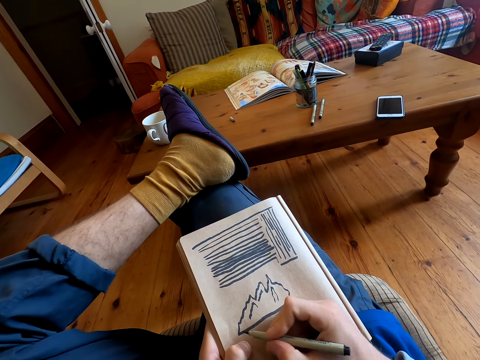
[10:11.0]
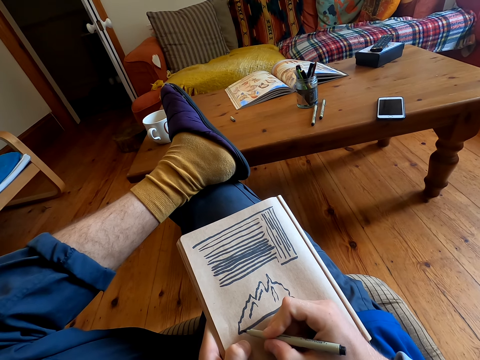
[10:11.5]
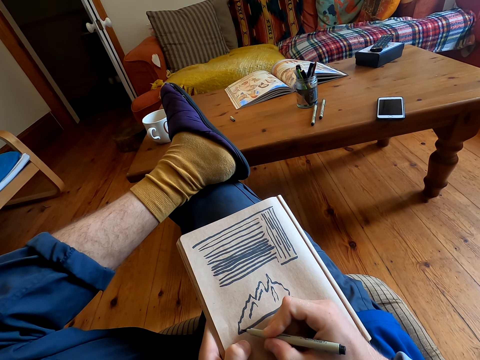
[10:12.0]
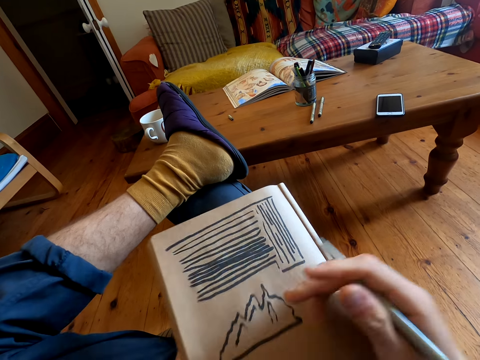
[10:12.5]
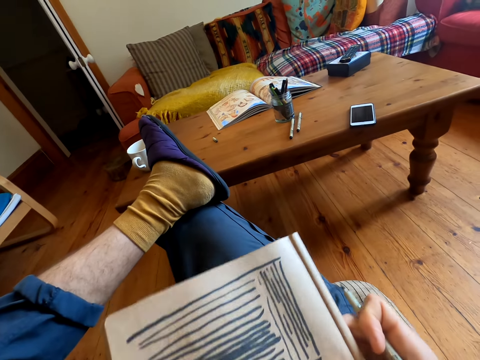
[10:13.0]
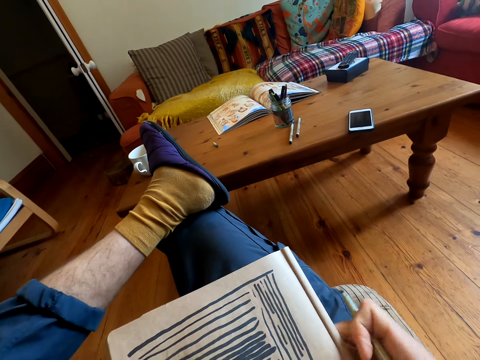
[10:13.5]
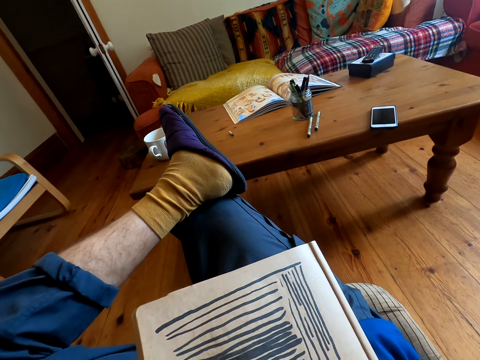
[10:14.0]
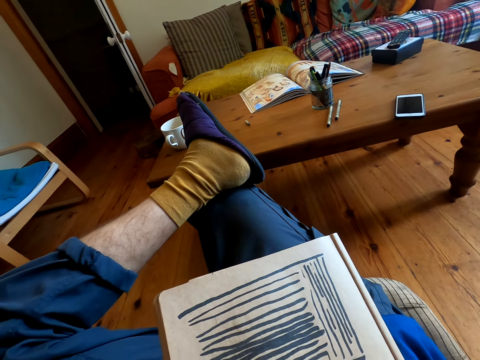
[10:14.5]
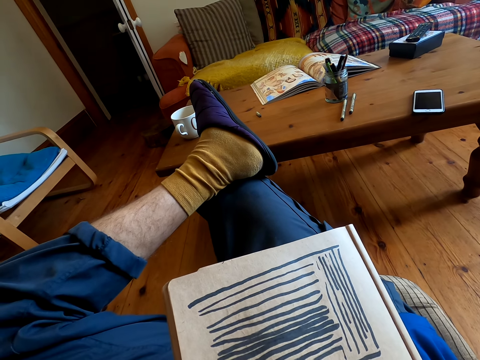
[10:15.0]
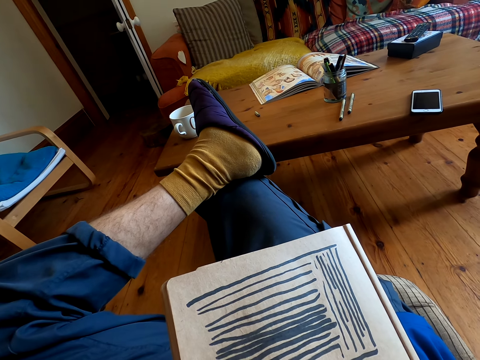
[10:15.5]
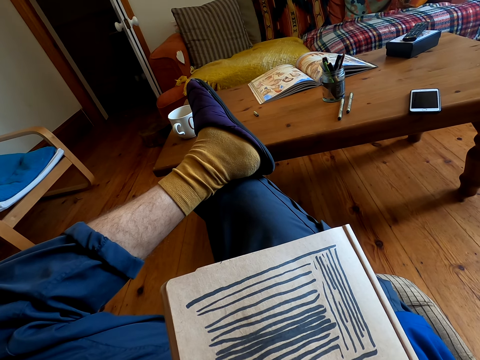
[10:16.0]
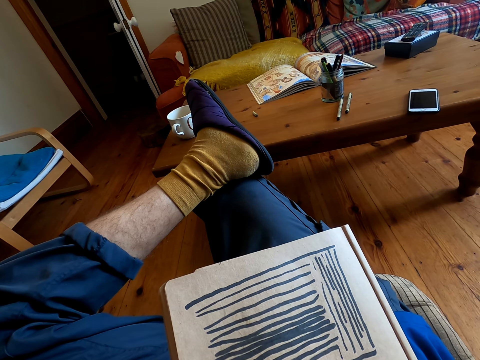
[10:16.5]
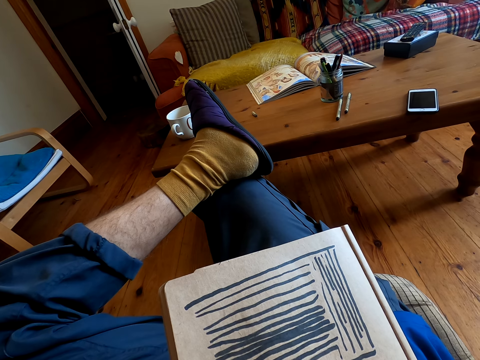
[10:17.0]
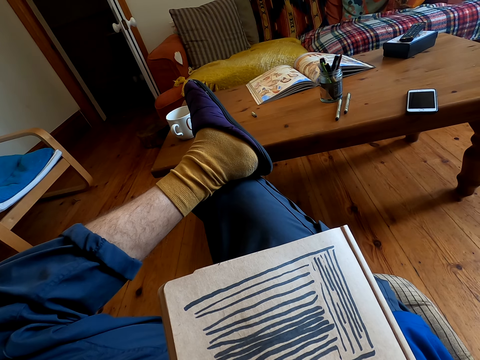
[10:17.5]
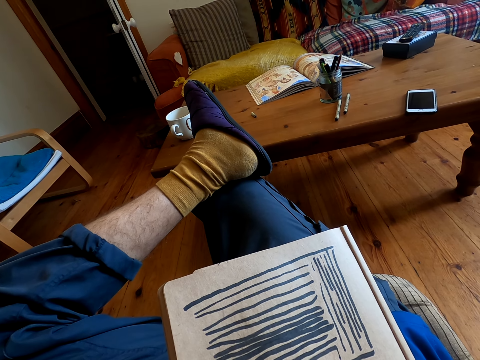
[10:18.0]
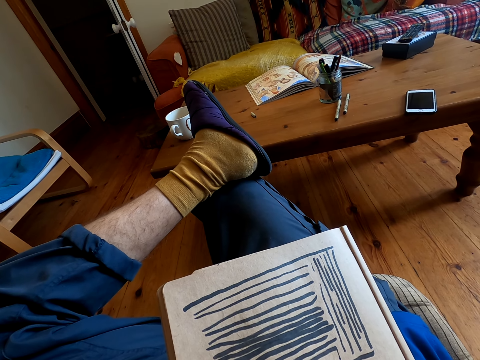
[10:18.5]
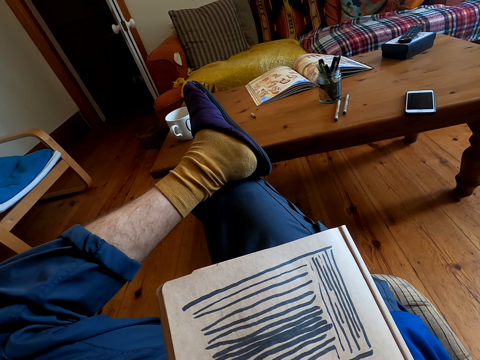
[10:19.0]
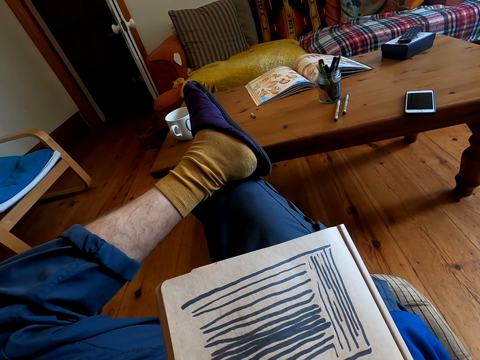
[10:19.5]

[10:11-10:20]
The camera wearer moves a book closer to his face. He draws on the book with a pen.

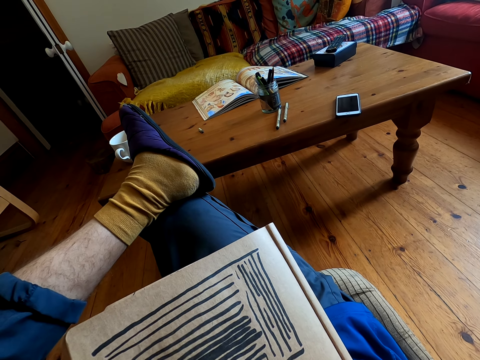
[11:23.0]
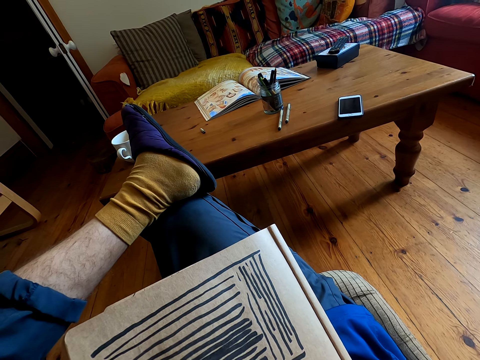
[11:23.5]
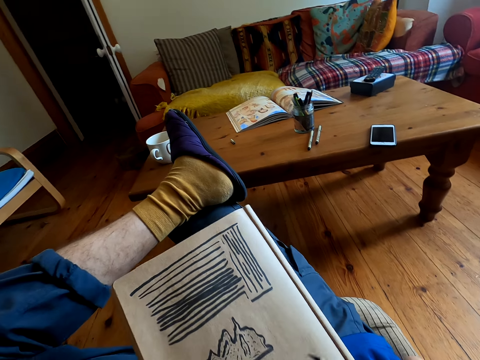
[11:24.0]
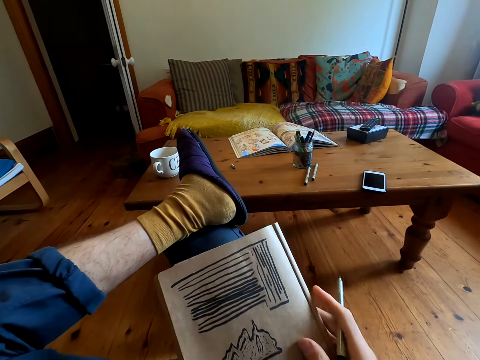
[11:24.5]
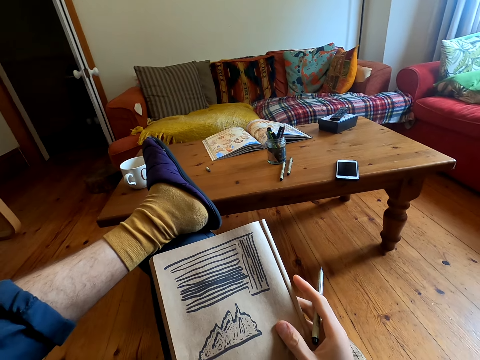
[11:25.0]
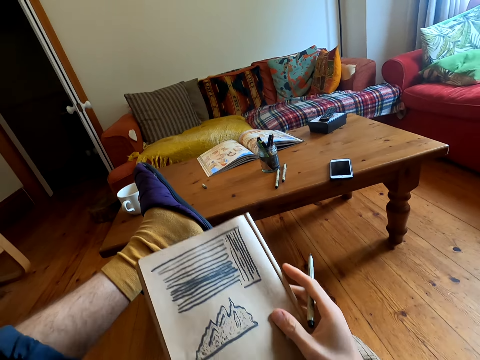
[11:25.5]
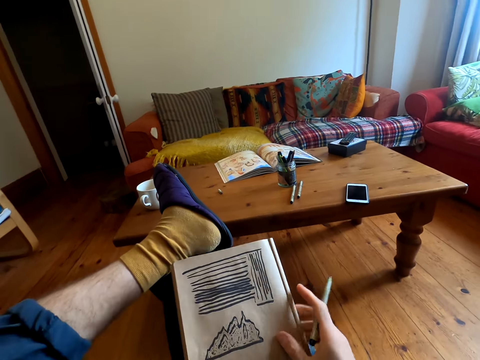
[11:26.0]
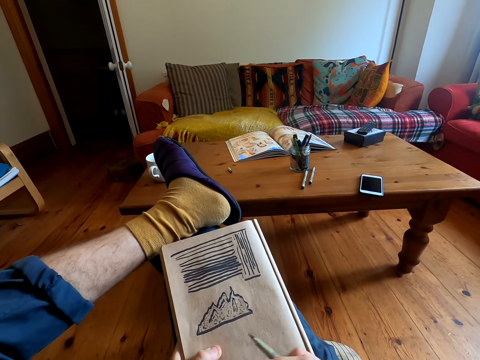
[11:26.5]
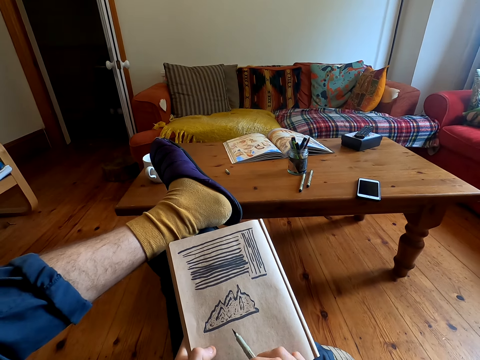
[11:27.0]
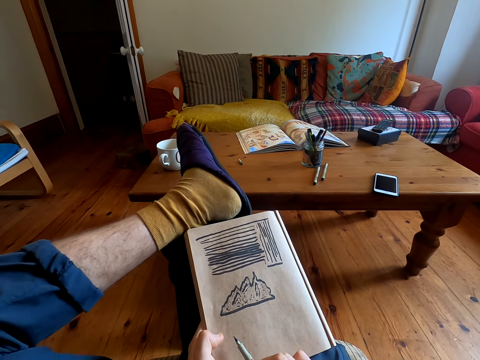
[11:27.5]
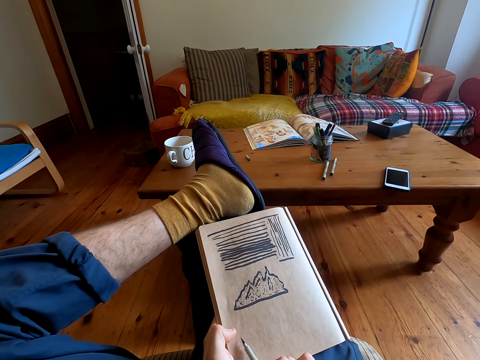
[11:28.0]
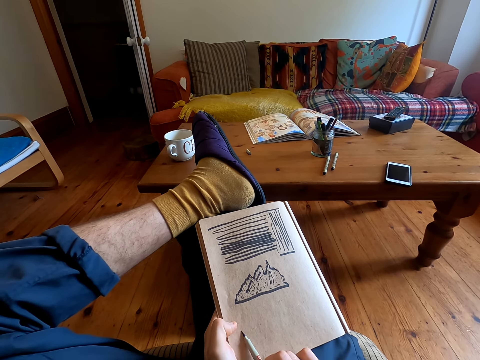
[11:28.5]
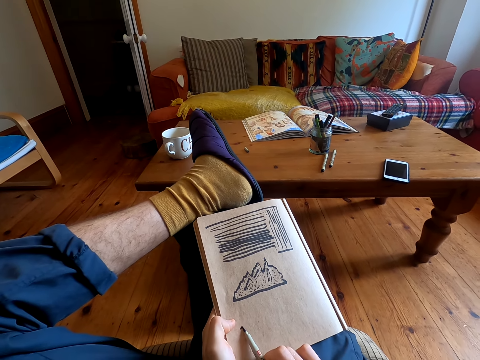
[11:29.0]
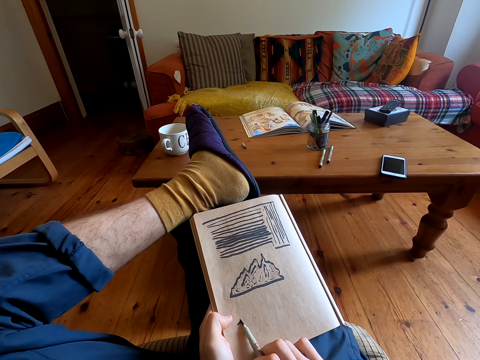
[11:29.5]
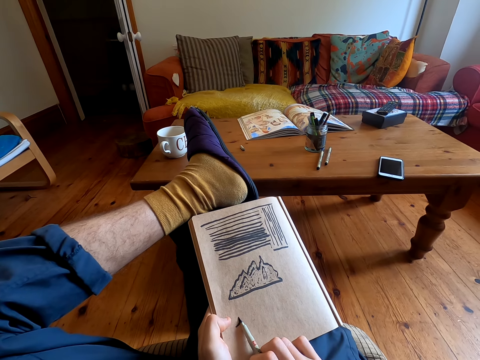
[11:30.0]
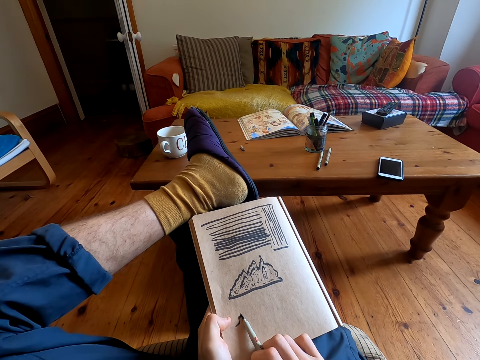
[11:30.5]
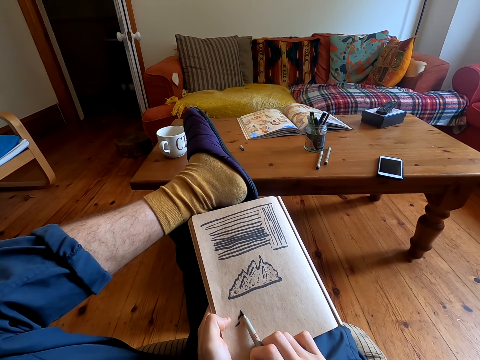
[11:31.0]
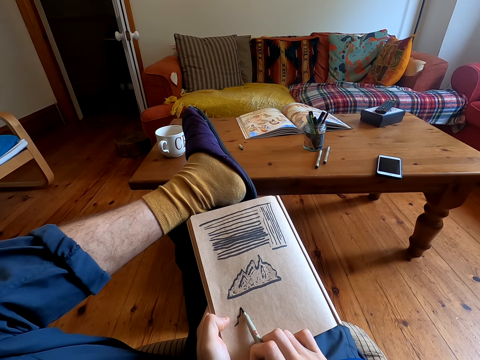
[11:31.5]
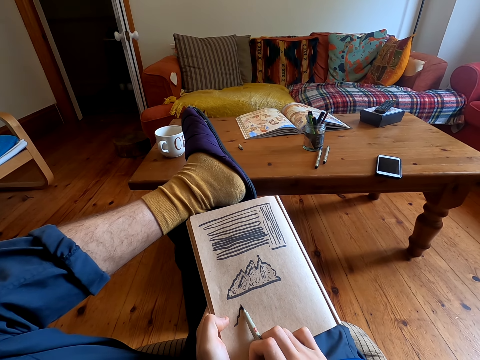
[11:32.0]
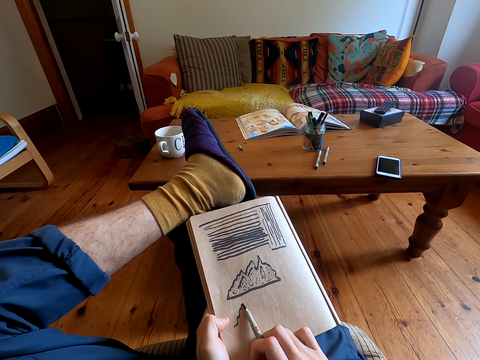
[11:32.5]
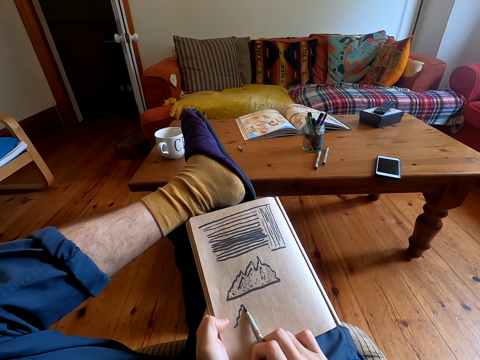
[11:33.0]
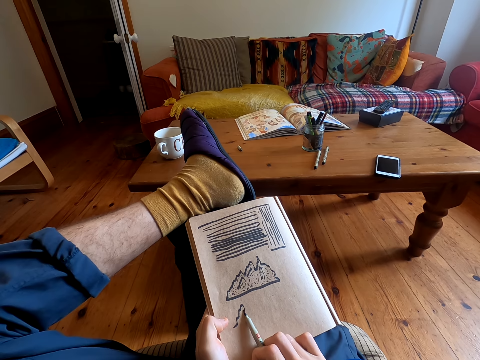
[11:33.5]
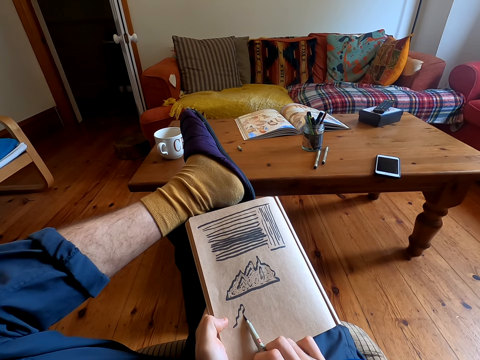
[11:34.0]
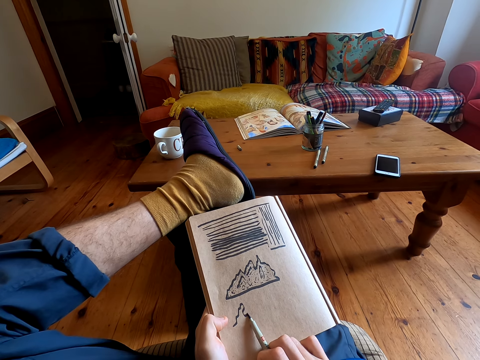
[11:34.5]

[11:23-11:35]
The camera wearer holds a book with both hands. They look at the book. They draw on the book with a pen.

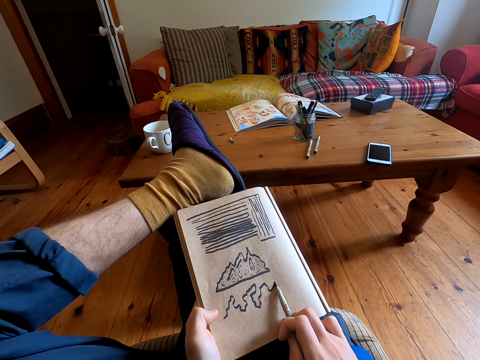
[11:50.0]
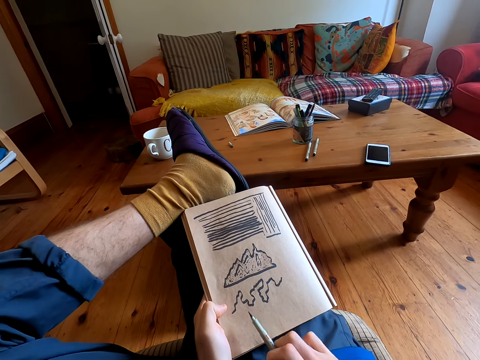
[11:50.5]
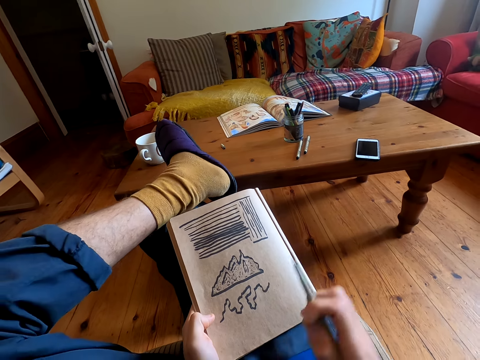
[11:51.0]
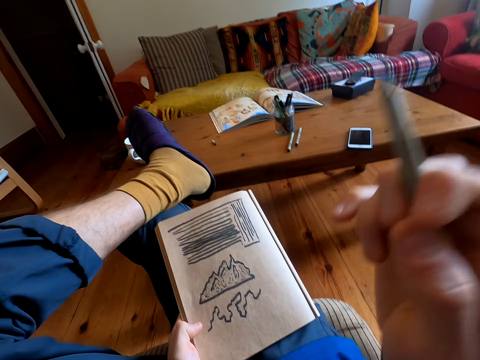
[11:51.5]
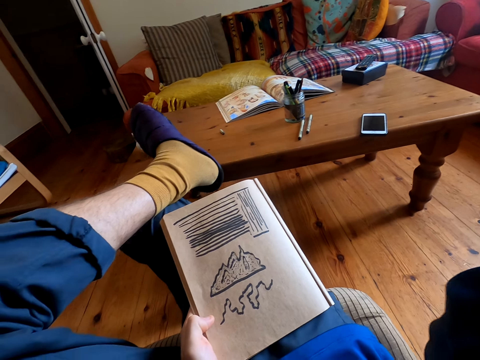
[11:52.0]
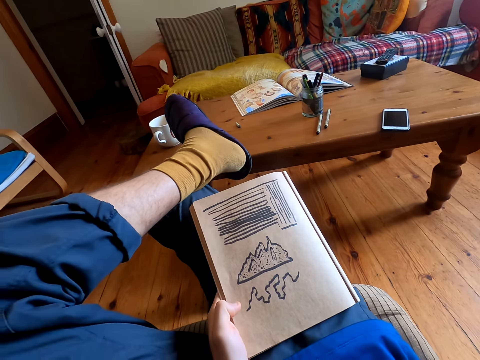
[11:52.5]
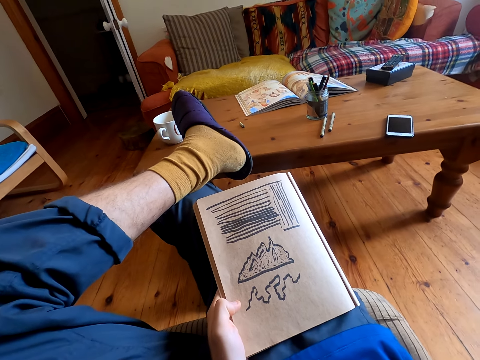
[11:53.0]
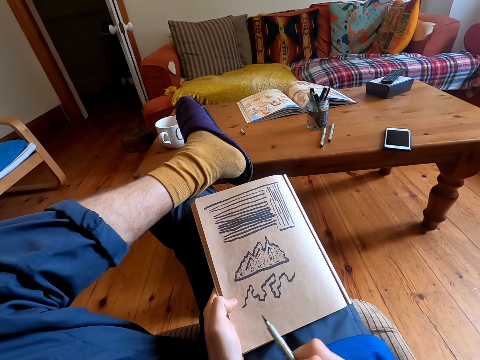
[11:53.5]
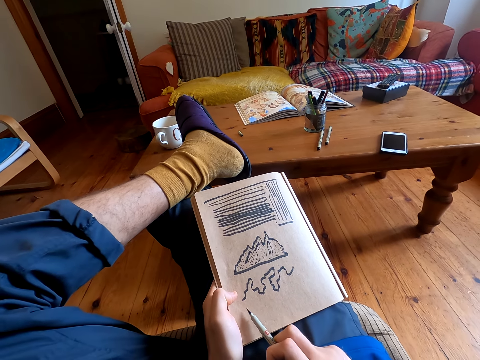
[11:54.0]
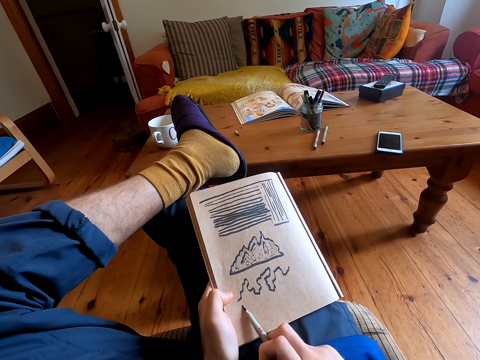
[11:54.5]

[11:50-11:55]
The camera wearer raises his hand. He looks at the book.
